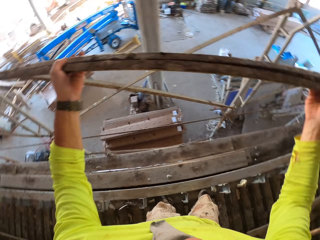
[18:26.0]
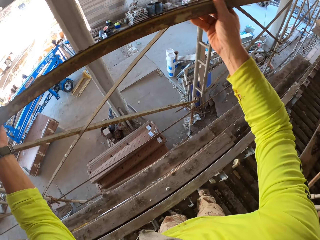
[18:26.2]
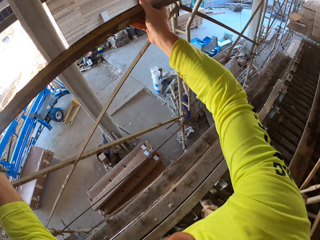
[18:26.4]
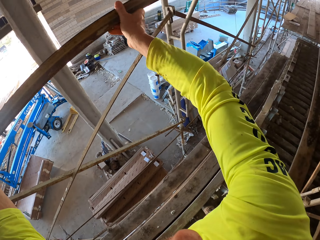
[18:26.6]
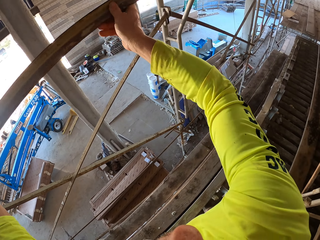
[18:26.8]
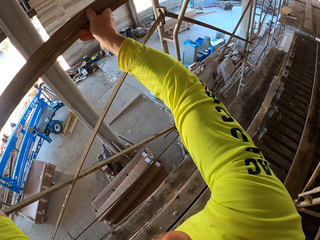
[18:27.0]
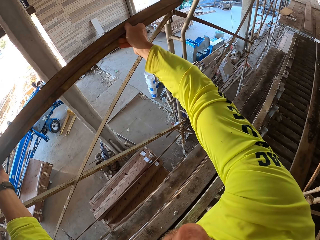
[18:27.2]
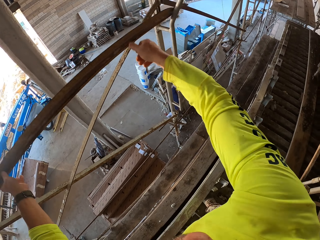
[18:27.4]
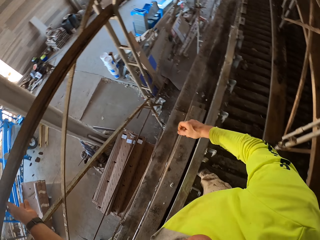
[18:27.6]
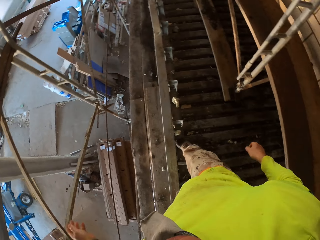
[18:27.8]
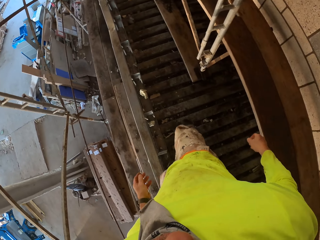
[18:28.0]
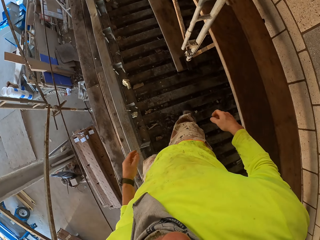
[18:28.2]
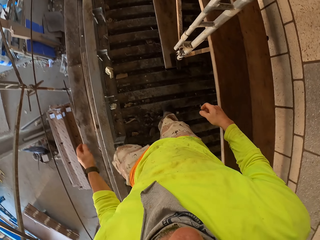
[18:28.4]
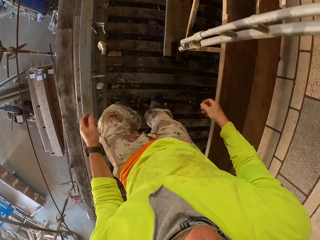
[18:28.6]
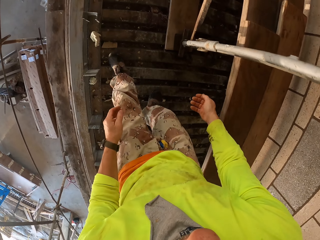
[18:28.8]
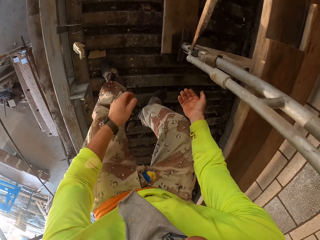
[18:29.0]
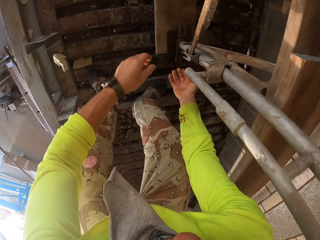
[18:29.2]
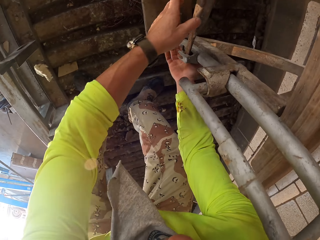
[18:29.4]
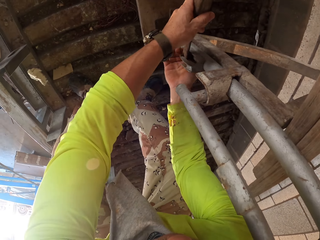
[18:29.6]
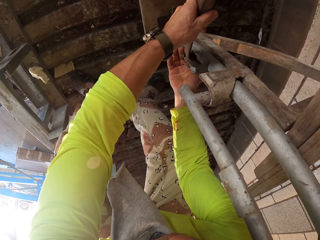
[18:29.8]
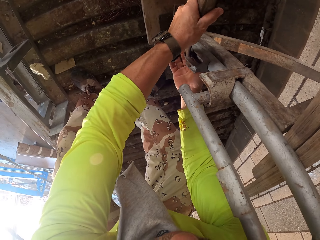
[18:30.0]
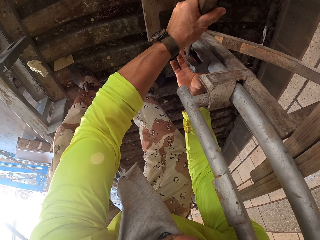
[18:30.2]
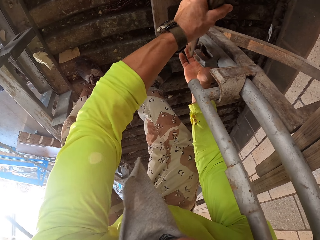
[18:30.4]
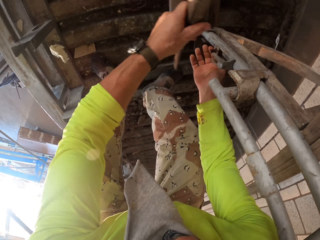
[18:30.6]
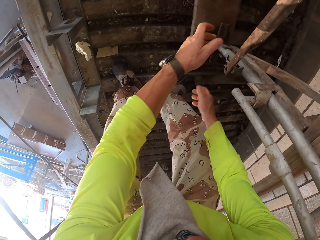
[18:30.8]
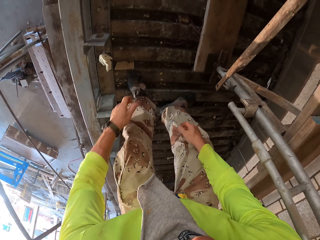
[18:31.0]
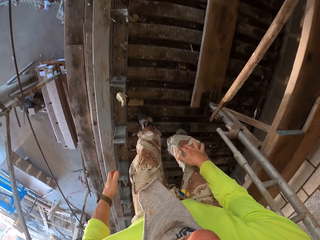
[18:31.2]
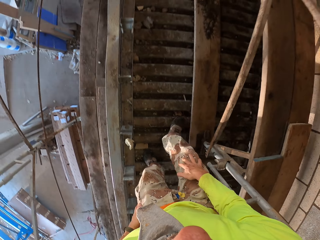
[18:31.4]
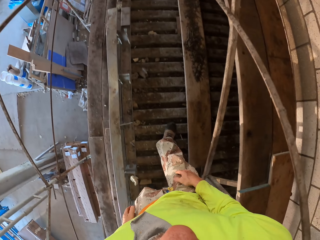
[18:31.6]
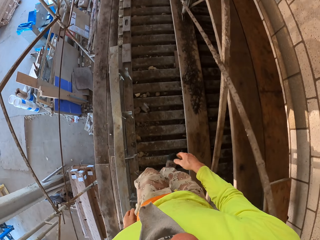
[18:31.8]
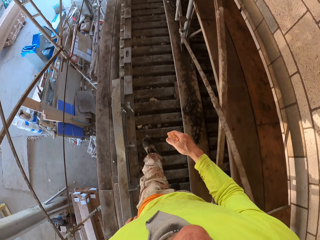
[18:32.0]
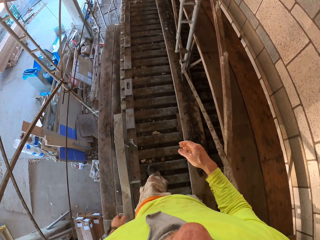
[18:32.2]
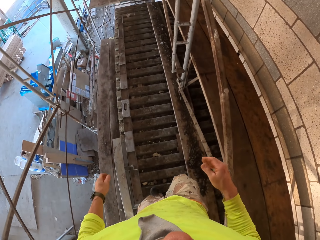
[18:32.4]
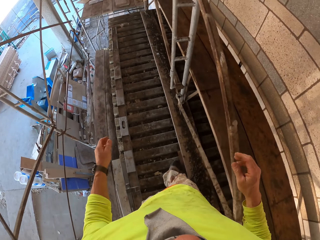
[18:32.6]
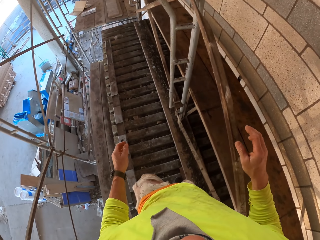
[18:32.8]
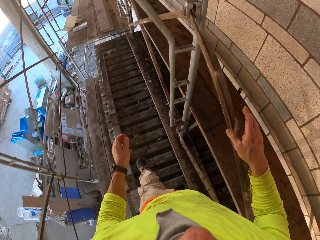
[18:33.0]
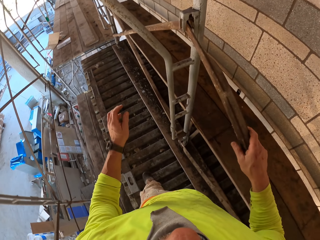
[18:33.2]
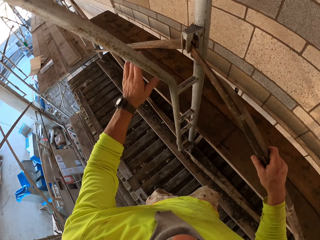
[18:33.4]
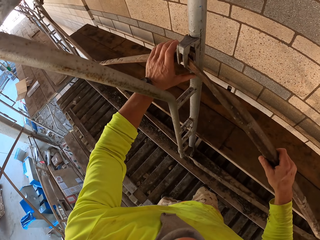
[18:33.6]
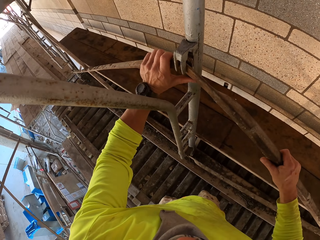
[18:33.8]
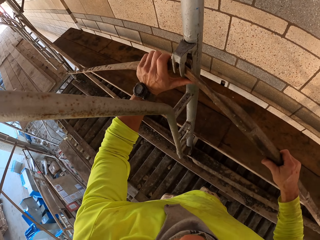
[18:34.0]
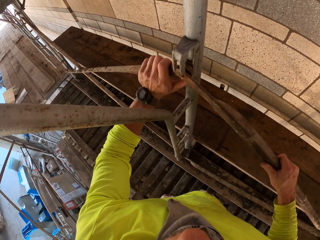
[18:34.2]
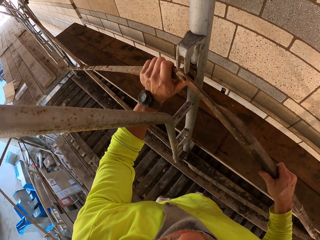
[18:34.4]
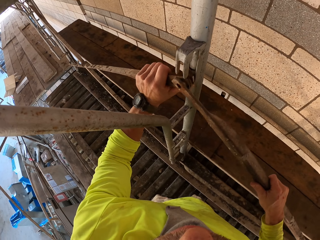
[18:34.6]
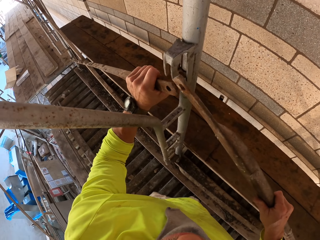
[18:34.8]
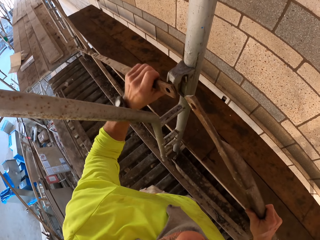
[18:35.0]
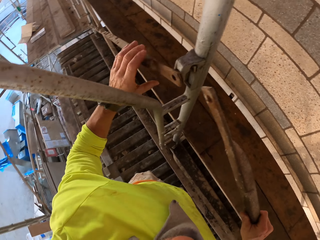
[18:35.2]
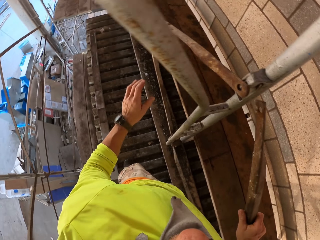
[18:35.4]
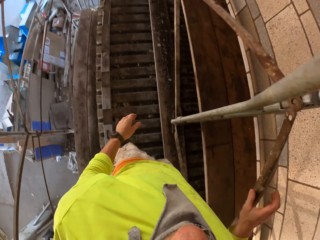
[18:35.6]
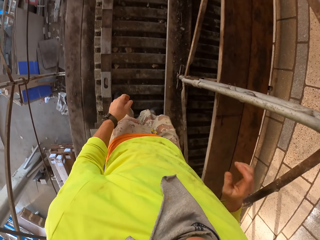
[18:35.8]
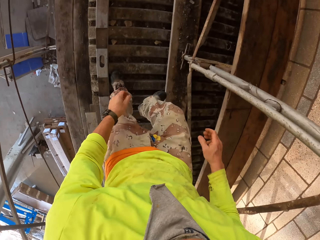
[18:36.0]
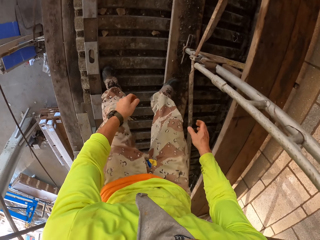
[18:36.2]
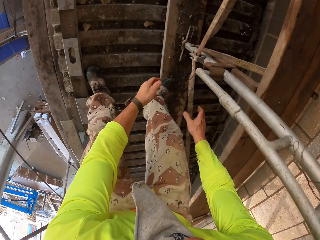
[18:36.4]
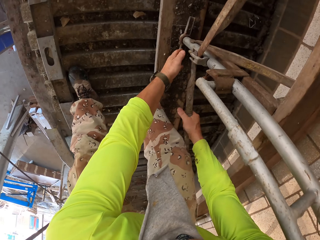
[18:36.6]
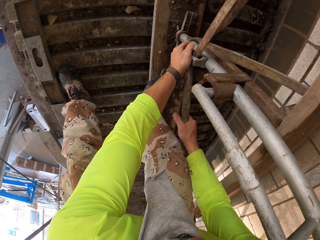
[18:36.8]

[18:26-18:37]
The camera wearer places the metal bars on a shelf or stand. They turn to the side and turn around. They walk around and bend down. They remove the metal bars and hold a metal bar. They walk around. They hold the metal bar. They disconnect the metal stands. They remove the metal bars.

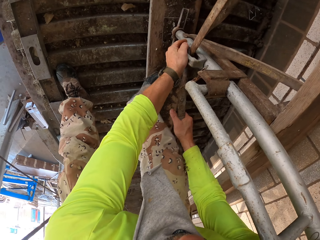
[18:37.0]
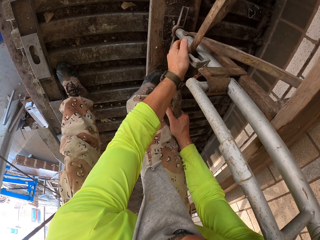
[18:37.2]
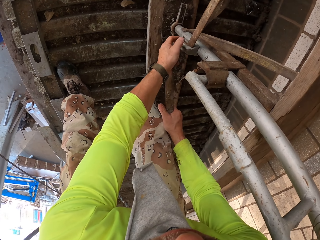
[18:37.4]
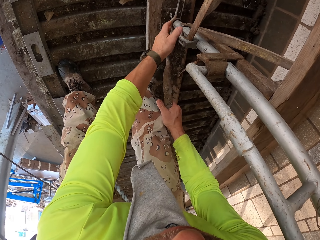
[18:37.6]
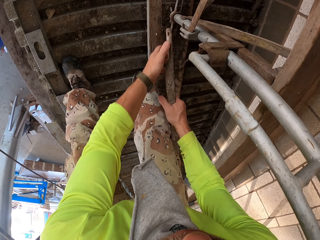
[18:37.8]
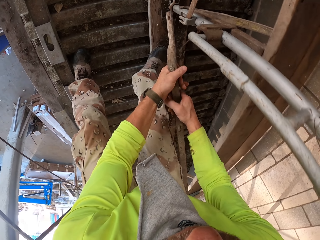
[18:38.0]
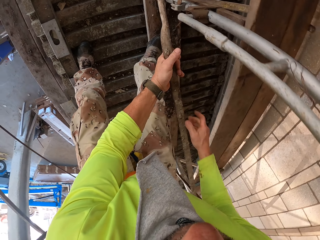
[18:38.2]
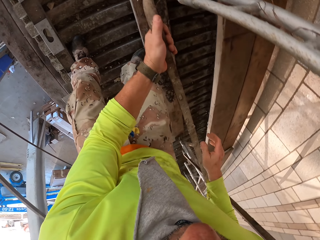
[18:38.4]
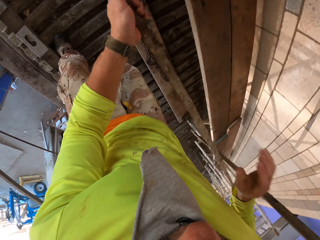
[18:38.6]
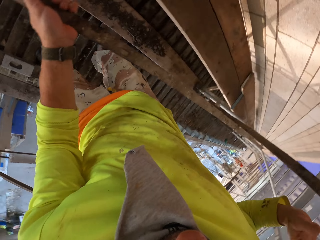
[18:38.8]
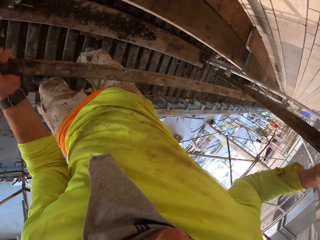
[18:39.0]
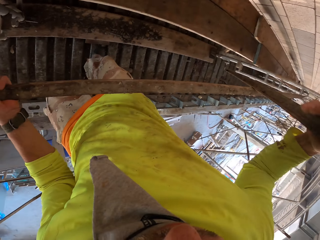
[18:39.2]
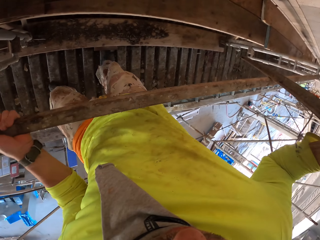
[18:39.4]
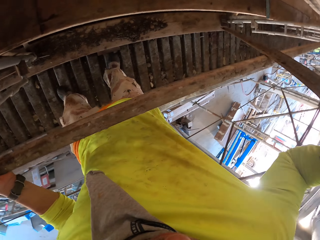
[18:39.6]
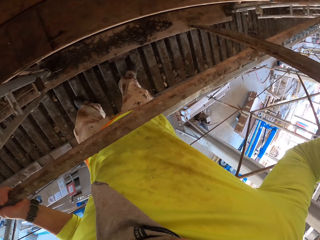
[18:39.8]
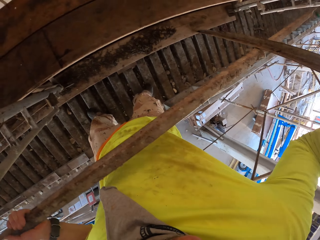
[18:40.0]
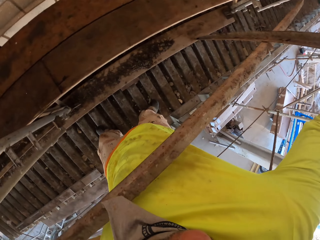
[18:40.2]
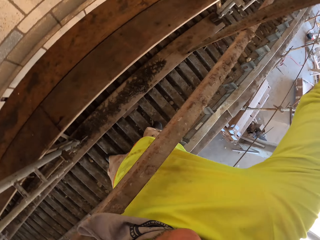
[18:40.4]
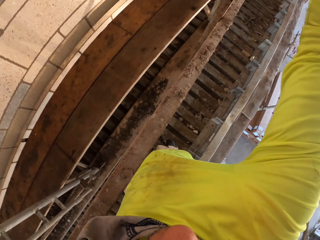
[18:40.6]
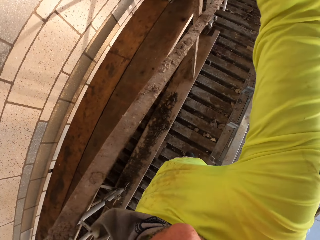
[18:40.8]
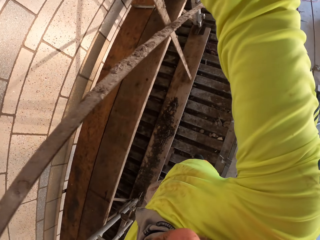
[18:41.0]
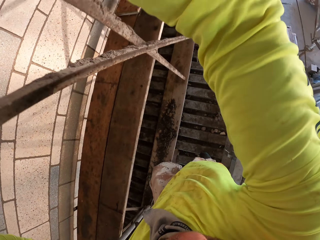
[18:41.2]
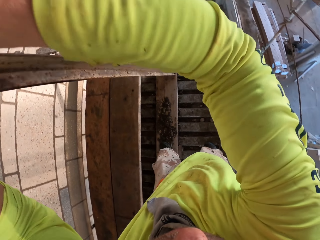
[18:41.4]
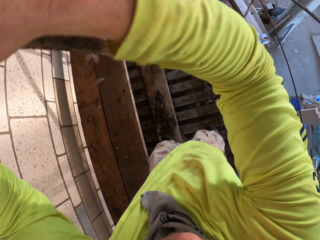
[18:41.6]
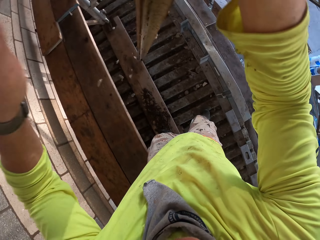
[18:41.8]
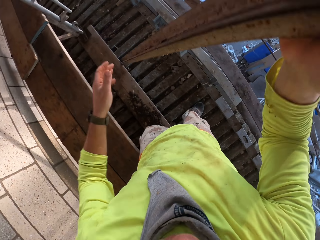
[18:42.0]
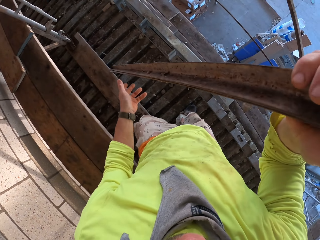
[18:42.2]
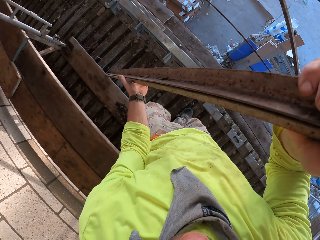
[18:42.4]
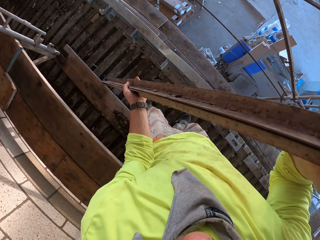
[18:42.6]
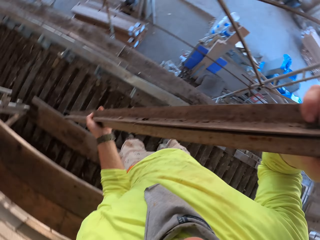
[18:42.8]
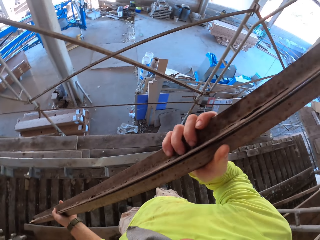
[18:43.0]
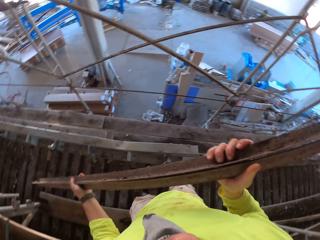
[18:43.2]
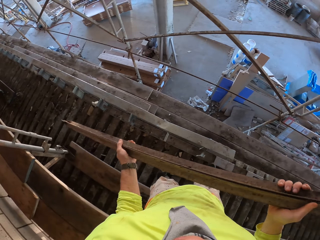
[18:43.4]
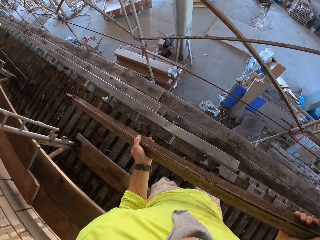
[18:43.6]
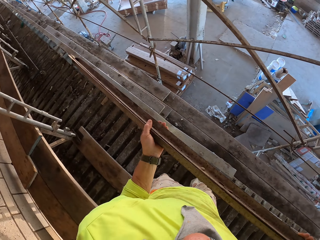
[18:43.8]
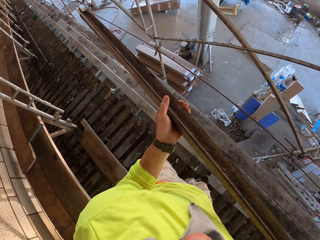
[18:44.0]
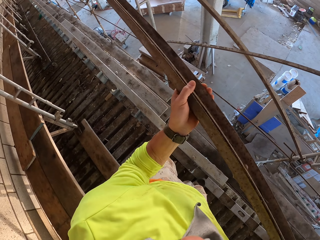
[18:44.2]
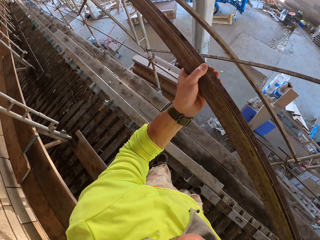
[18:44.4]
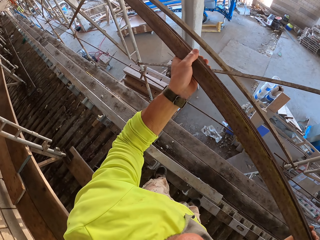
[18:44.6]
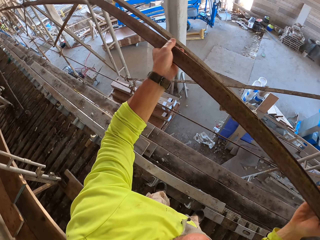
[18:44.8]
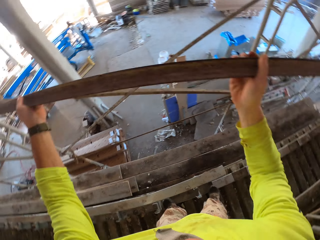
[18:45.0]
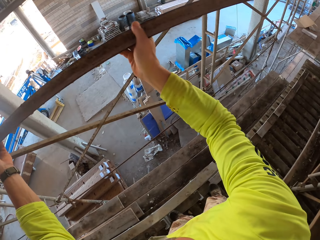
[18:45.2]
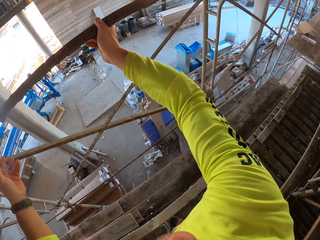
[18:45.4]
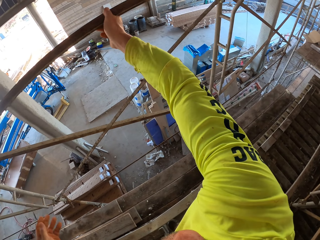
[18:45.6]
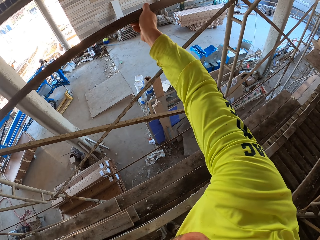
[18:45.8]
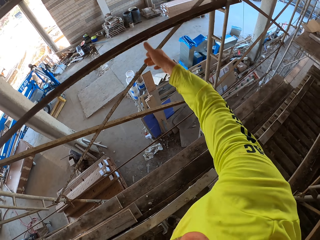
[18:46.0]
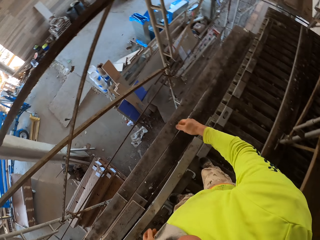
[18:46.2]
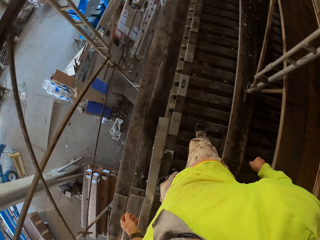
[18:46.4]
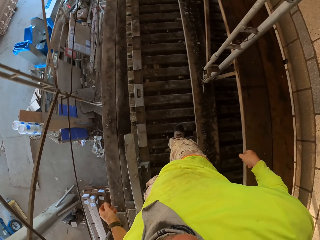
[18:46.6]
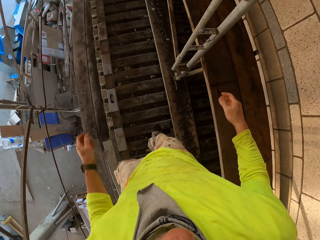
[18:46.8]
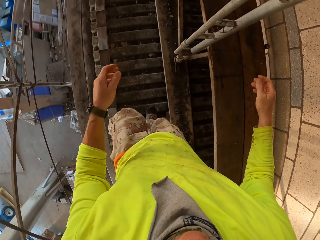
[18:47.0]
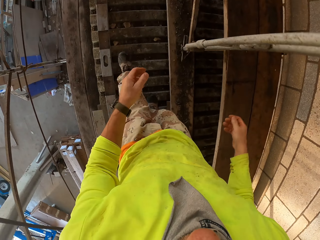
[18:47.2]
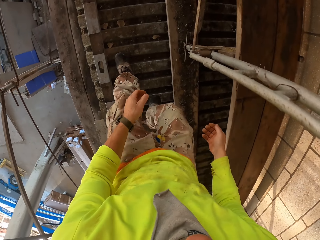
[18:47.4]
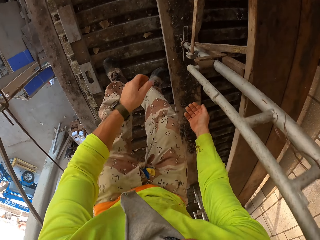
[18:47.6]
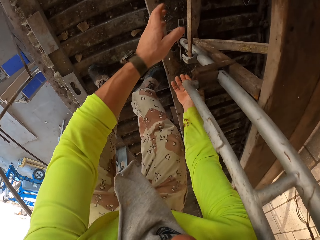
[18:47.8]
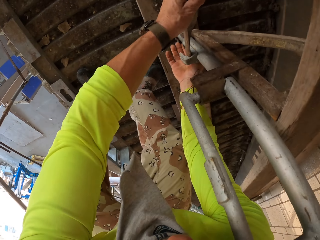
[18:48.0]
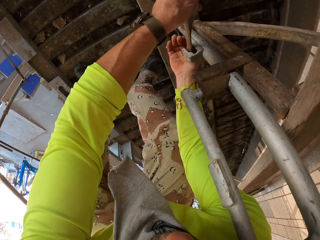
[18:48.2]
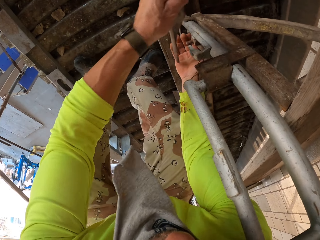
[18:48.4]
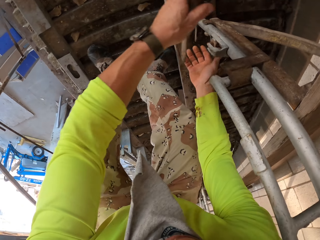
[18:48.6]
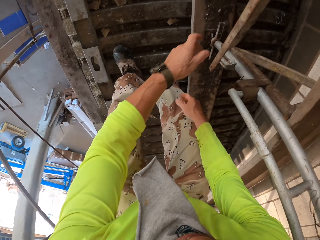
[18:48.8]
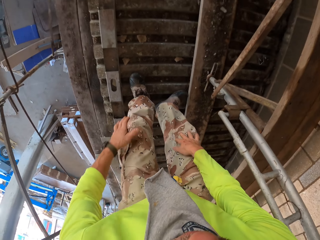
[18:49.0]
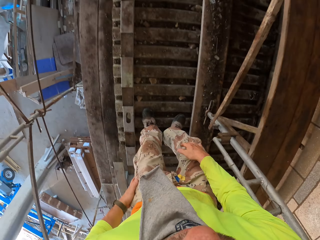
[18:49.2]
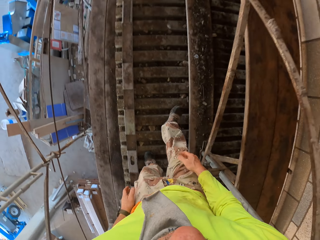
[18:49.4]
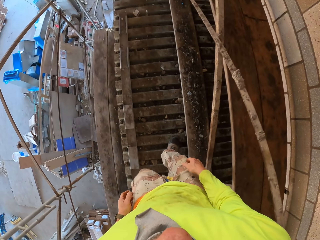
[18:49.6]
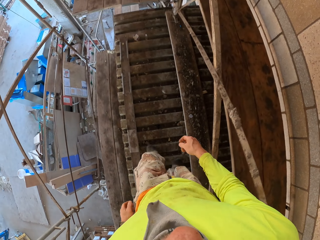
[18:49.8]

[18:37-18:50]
The camera wearer bends down. They disconnect the metal stands. They hold a metal bar. They turn to the side. They lift the metal bars. They place the metal bars on a shelf or stand. They turn around. They remove the metal bars. They bend down. They disconnect the metal stands. They turn to the side.
